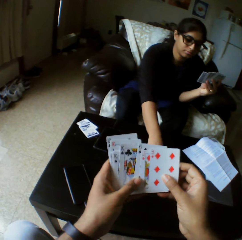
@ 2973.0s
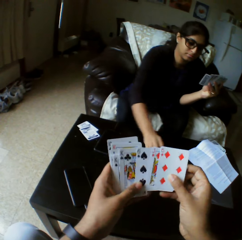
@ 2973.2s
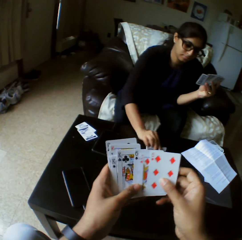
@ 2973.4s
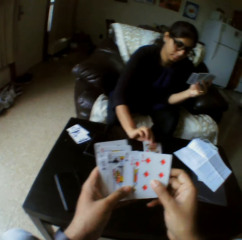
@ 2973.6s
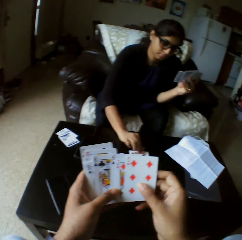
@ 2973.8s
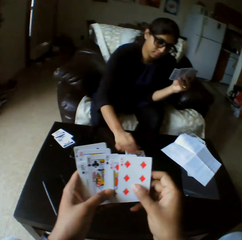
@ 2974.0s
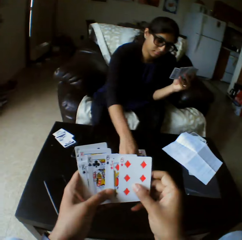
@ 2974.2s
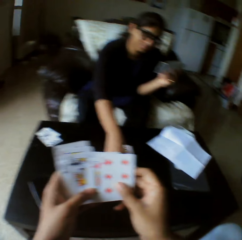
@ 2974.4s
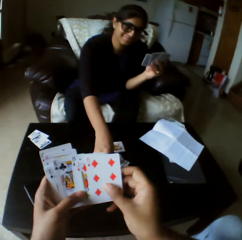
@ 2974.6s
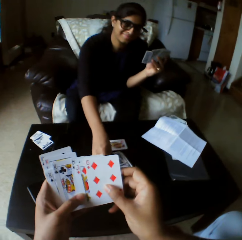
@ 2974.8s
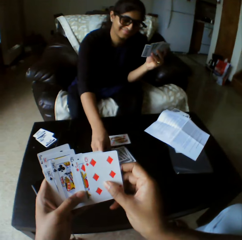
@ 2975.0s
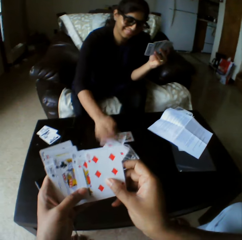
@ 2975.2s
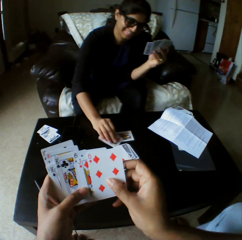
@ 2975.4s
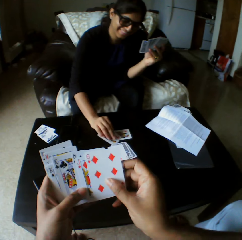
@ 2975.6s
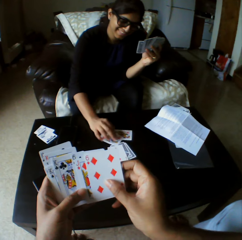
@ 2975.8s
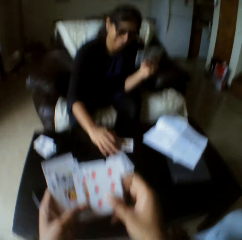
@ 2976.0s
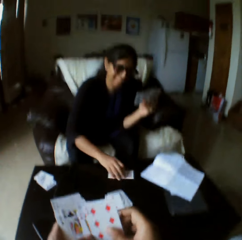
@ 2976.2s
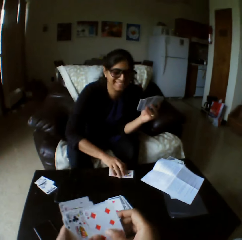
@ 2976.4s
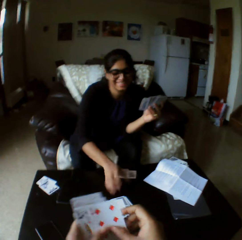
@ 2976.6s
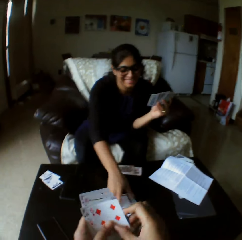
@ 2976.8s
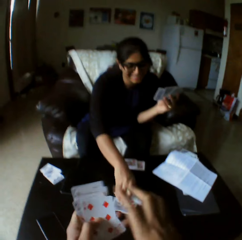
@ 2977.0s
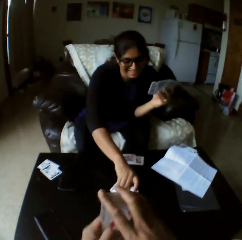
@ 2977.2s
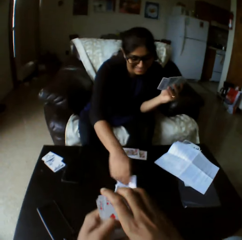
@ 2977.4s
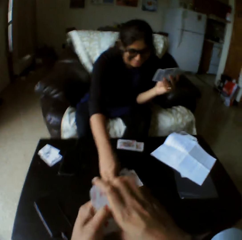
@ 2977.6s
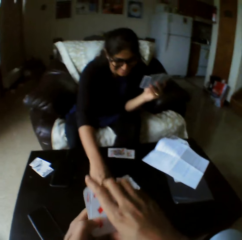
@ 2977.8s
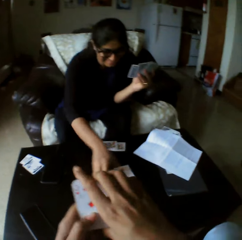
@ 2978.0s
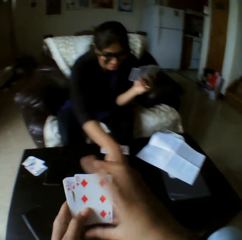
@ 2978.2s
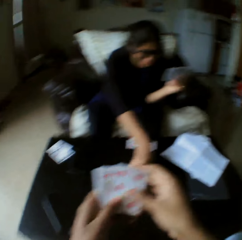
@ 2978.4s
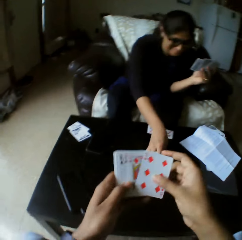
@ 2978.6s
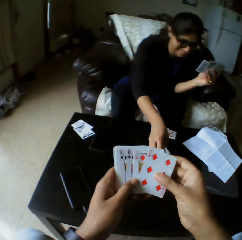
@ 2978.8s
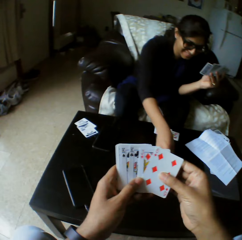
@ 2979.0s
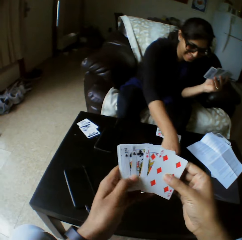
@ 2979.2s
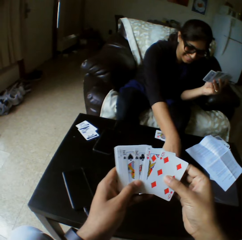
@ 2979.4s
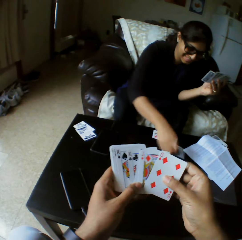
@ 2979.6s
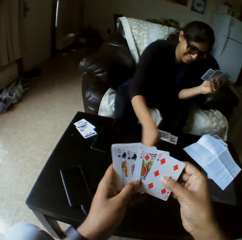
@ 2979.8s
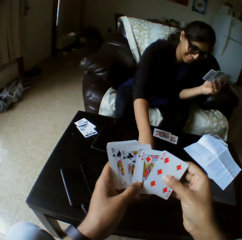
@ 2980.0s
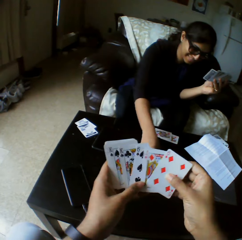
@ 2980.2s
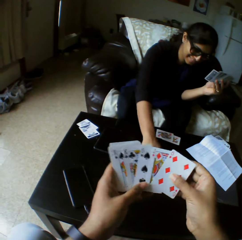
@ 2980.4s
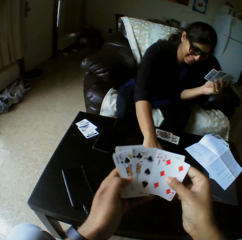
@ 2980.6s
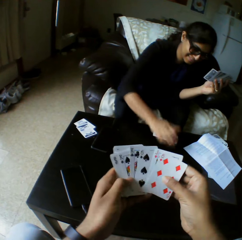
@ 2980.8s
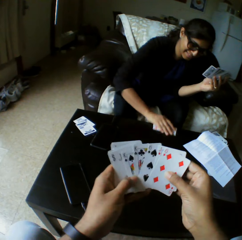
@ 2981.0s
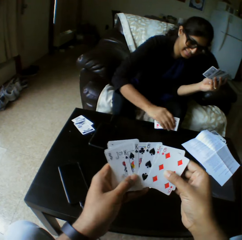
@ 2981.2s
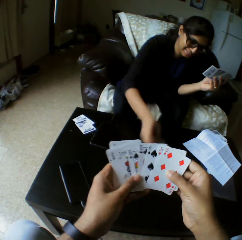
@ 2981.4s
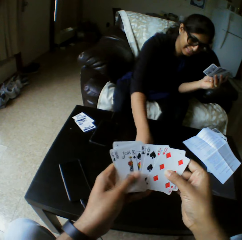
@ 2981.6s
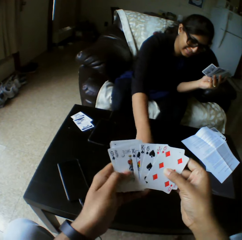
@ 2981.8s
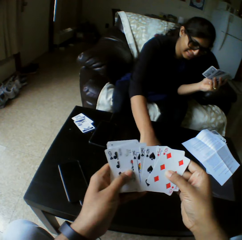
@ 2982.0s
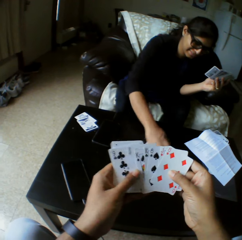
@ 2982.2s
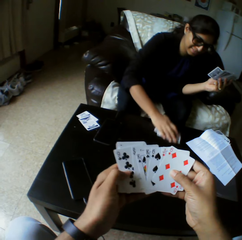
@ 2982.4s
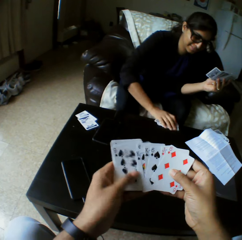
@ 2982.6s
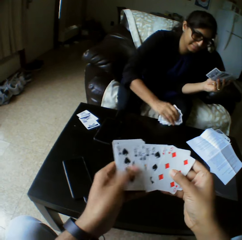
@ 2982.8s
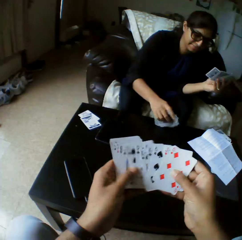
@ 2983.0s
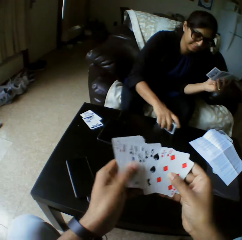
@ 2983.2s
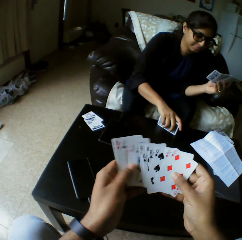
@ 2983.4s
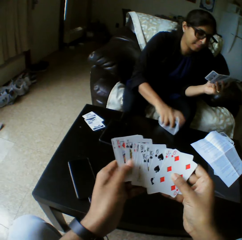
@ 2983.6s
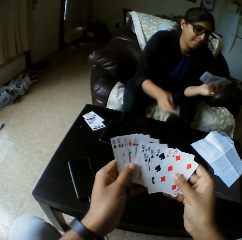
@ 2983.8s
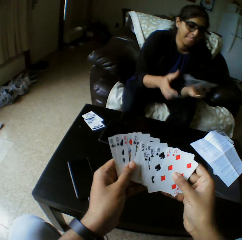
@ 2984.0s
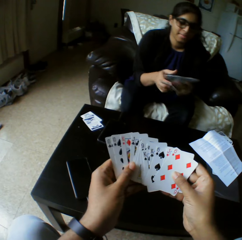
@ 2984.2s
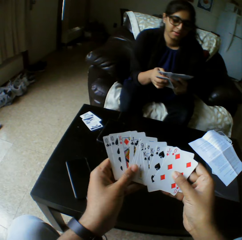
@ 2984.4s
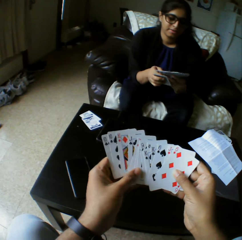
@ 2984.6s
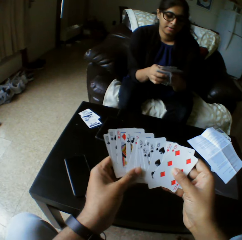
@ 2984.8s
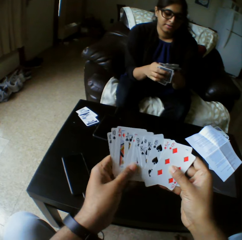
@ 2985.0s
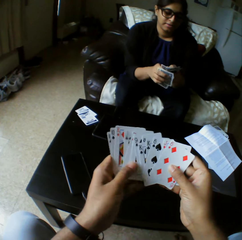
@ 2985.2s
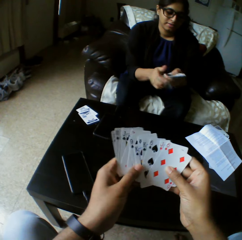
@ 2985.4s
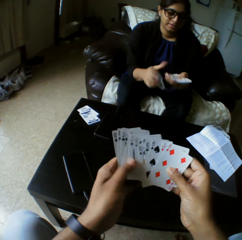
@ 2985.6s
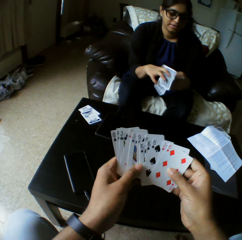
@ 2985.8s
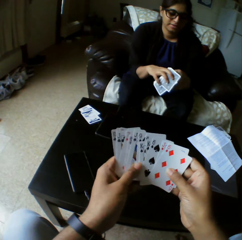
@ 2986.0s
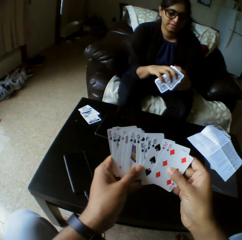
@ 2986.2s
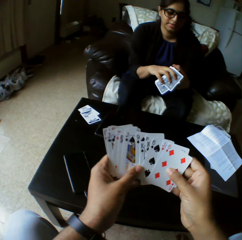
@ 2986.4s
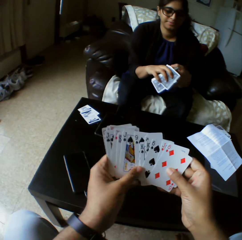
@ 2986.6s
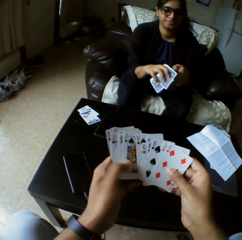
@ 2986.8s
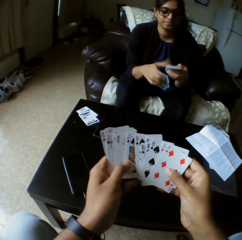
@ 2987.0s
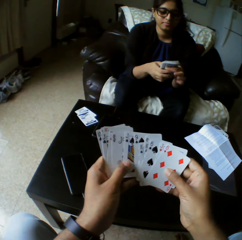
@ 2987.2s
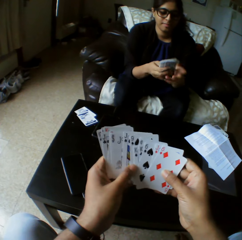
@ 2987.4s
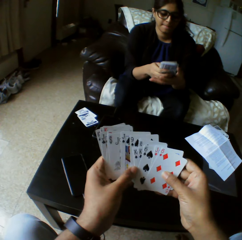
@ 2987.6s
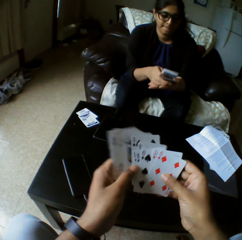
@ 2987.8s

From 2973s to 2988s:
A woman takes the playing cards. The woman turns the playing cards. The camera wearer laughs. They select the playing cards. The woman picks the cards with the right hand from the table. The woman taps the playing cards on the table. The woman shuffles the cards with both hands. Another woman passes the deck in her right hand to her left hand. She passes the set of cards in her left hand to her right hand.

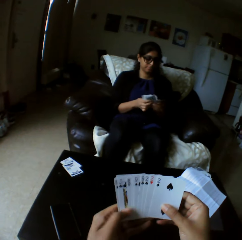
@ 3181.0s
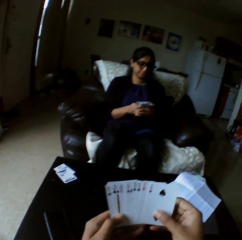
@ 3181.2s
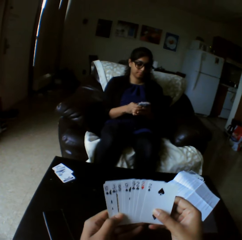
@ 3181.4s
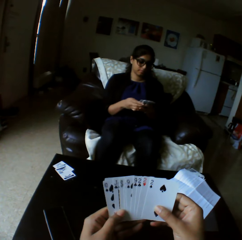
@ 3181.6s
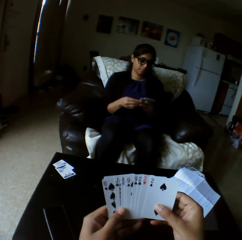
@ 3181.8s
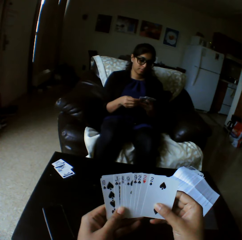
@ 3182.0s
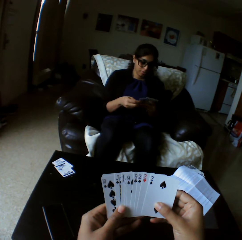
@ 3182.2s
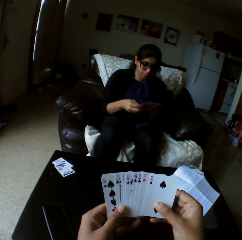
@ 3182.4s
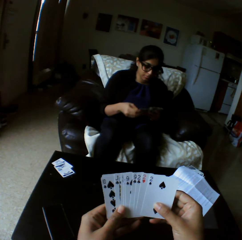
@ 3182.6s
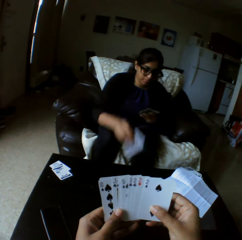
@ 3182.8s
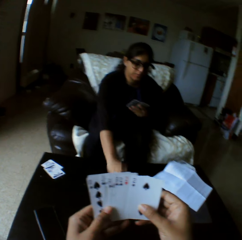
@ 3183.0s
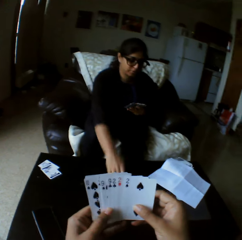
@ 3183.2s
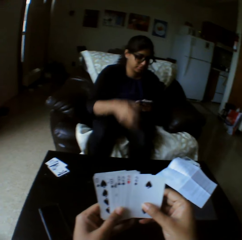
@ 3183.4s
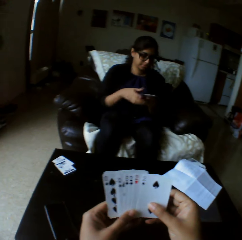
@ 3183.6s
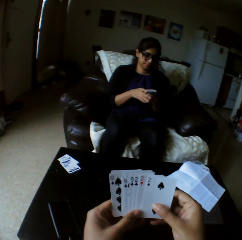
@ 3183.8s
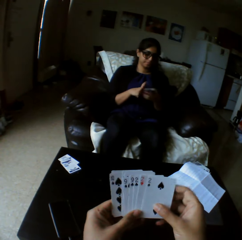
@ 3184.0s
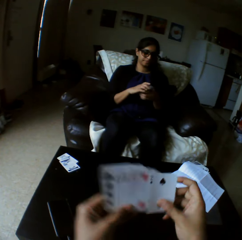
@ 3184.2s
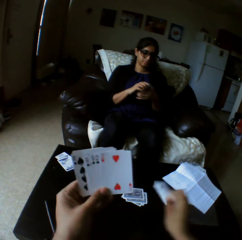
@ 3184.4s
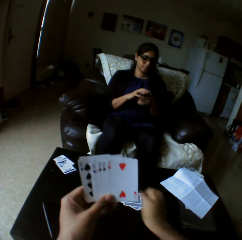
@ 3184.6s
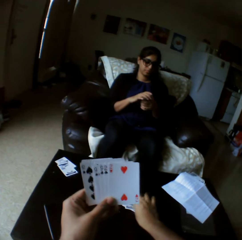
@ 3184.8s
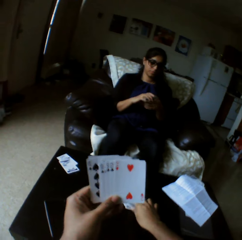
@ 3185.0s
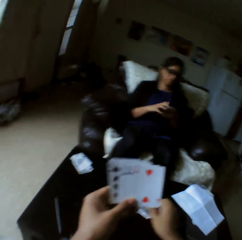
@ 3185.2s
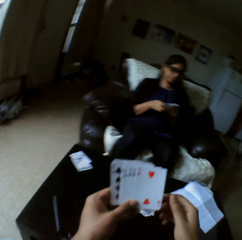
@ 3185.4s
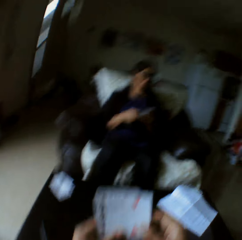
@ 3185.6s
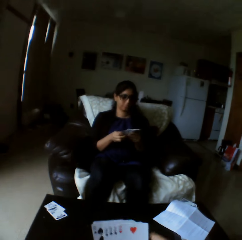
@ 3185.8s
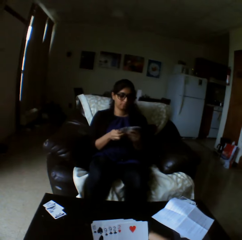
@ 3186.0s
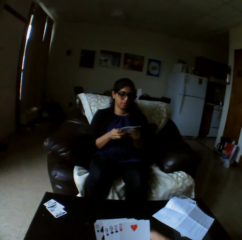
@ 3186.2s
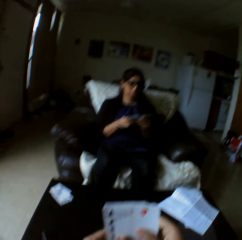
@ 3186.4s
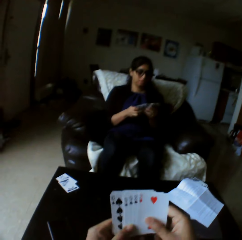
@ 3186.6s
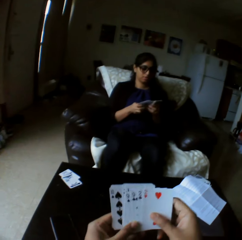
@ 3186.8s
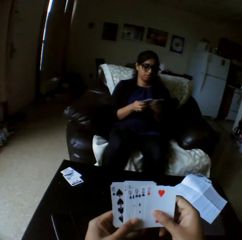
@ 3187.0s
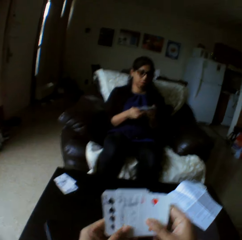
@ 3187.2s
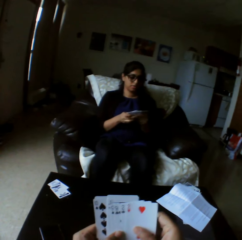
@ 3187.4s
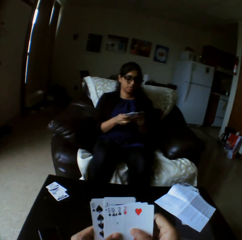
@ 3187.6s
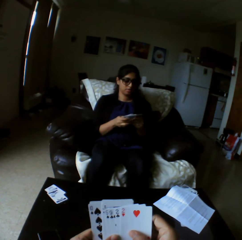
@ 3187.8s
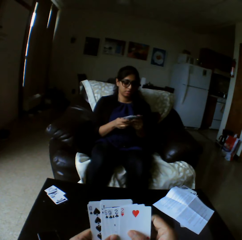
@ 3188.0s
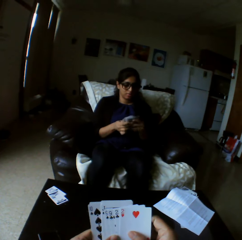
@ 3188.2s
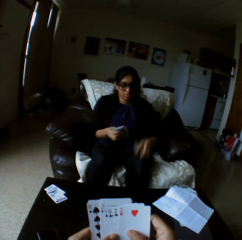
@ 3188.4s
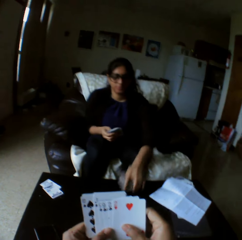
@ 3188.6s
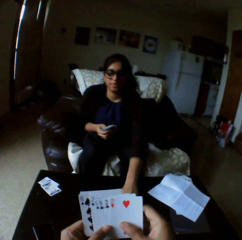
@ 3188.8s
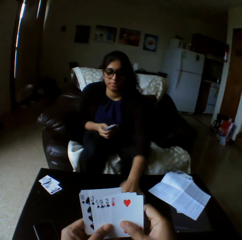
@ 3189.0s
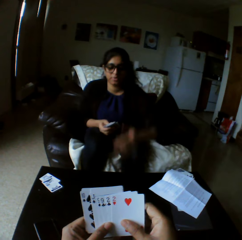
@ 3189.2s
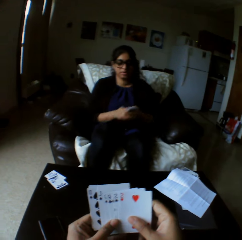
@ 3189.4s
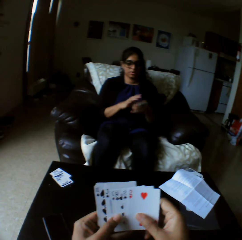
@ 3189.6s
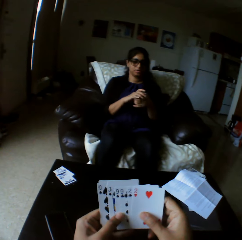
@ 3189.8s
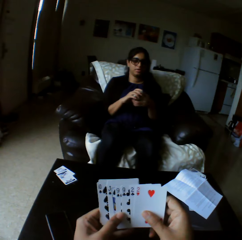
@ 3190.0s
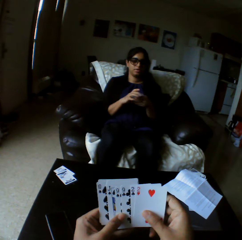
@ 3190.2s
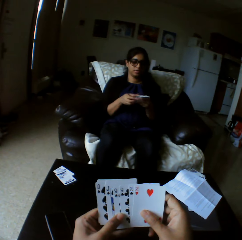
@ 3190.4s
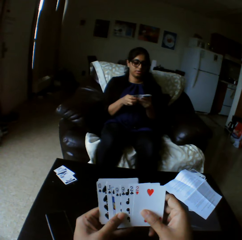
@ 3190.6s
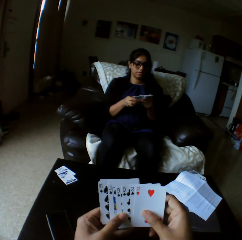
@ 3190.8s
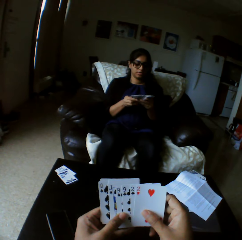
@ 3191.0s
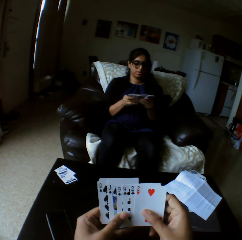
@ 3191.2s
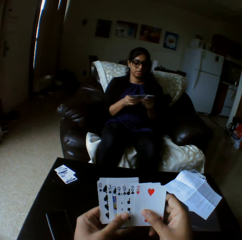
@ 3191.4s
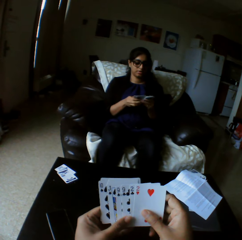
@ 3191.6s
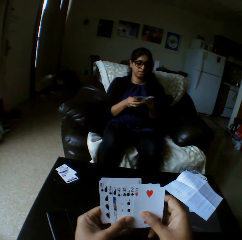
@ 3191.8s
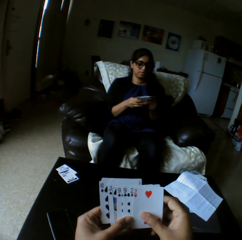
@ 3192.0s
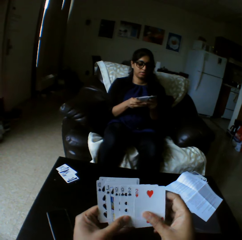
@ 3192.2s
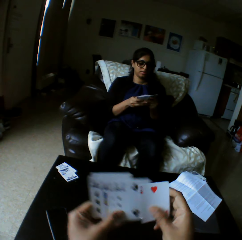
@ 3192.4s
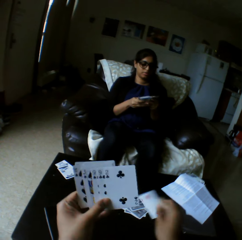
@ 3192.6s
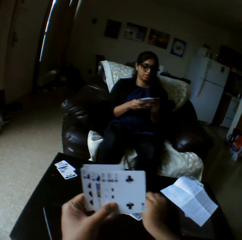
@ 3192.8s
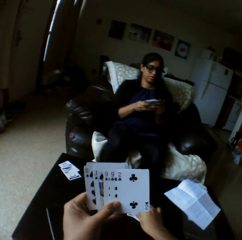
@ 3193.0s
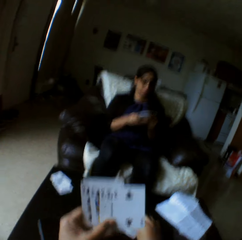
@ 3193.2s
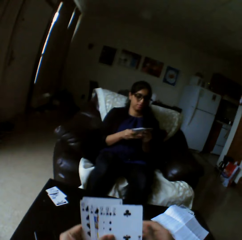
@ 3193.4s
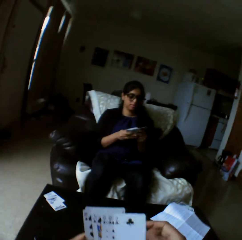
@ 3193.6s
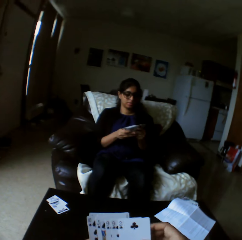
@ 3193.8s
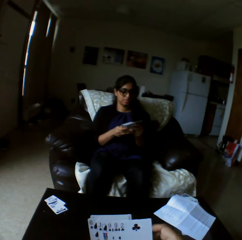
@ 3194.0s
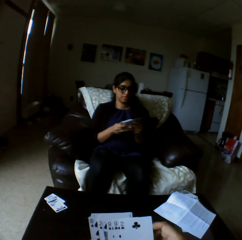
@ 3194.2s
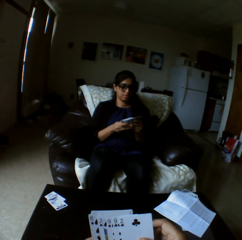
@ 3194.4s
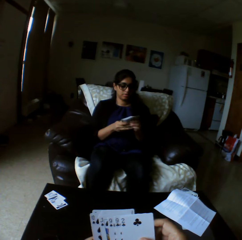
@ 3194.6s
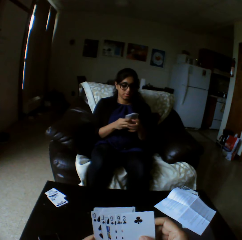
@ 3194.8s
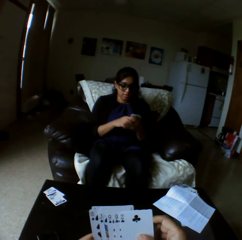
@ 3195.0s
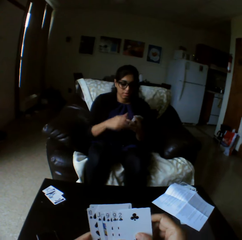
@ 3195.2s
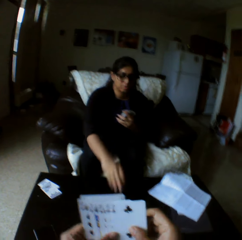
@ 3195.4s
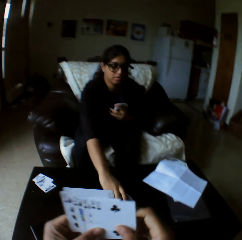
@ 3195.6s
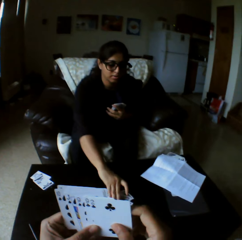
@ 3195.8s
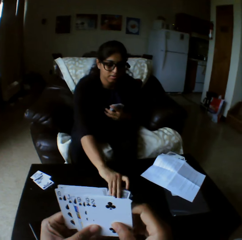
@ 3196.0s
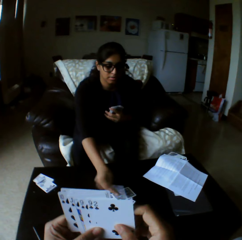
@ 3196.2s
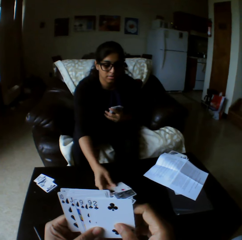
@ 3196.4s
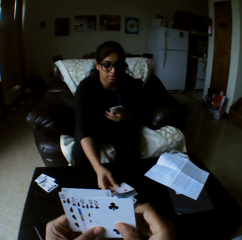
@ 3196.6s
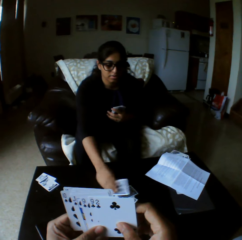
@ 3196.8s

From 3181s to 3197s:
A woman drops some cards from the cards in her left hand on the table with her right hand. She shuffles through the cards with both hands. The camera wearer drops a card from the cards in his left hand on the table with his right hand. He shuffles through the cards with both hands. The woman drops some cards from the cards in her left hand on the table with her right hand. She shuffles through the cards with both hands. The camera wearer drops a card from the cards in his left hand on the table with his right hand. He shuffles through the cards with both hands. The woman flips a card on the table with her right hand. She picks a card on the table.
